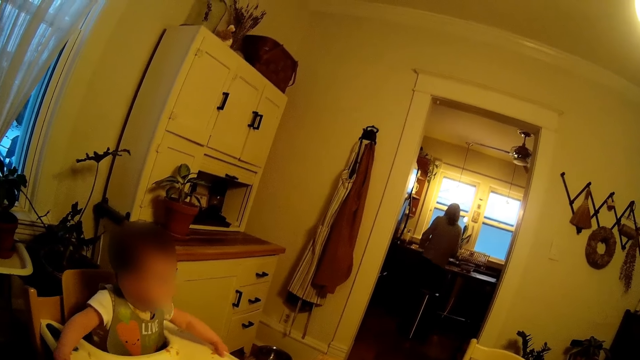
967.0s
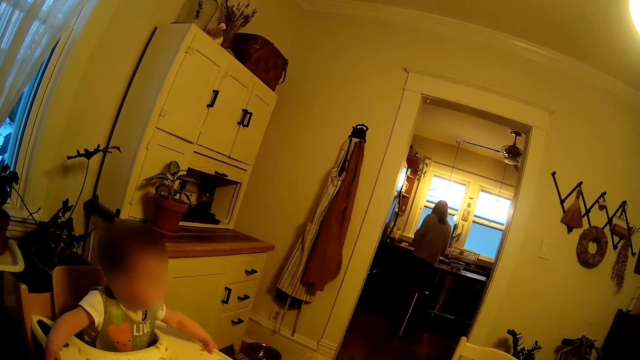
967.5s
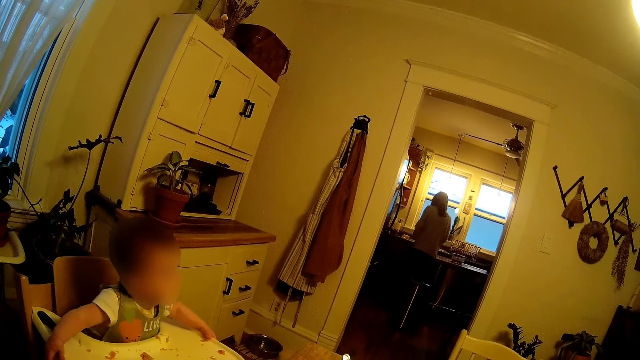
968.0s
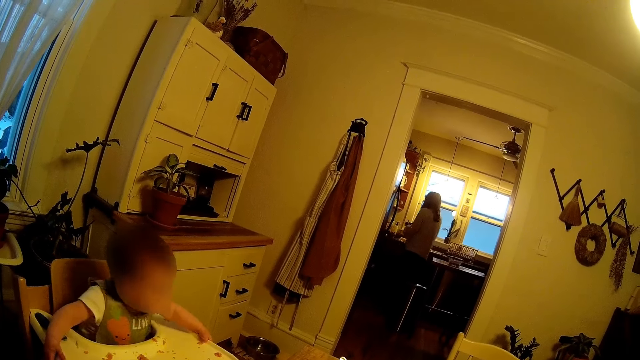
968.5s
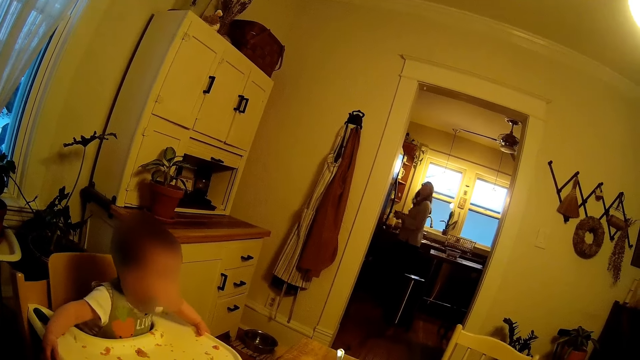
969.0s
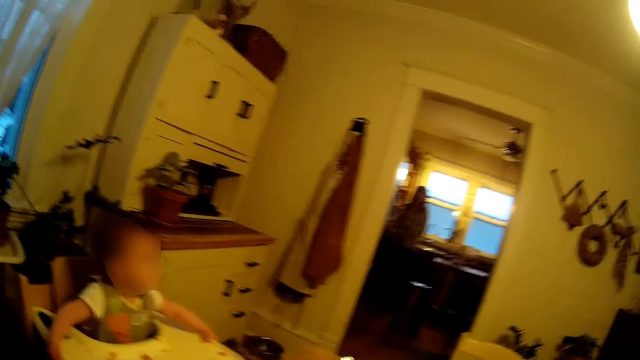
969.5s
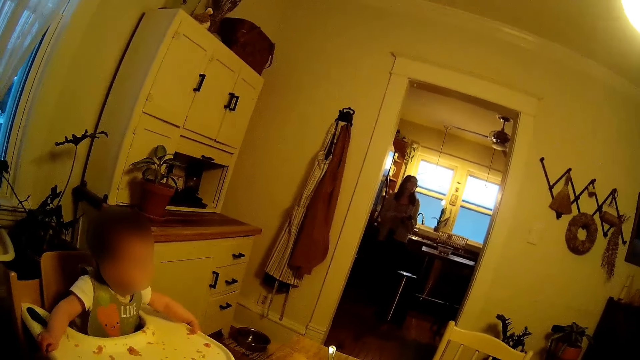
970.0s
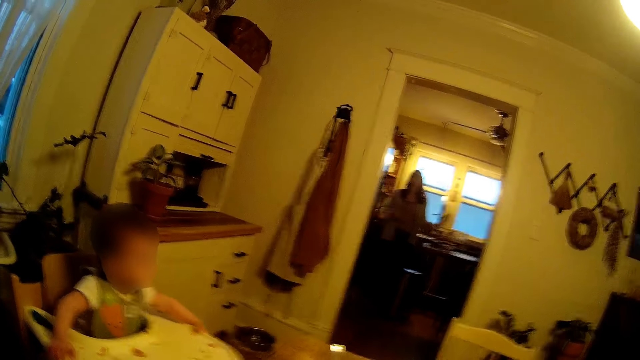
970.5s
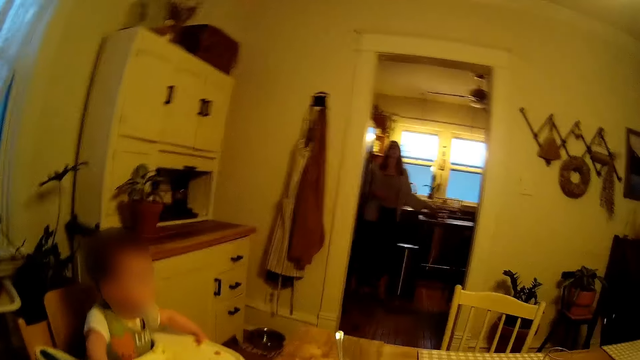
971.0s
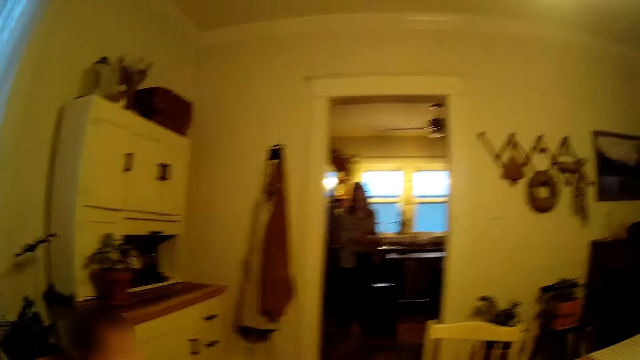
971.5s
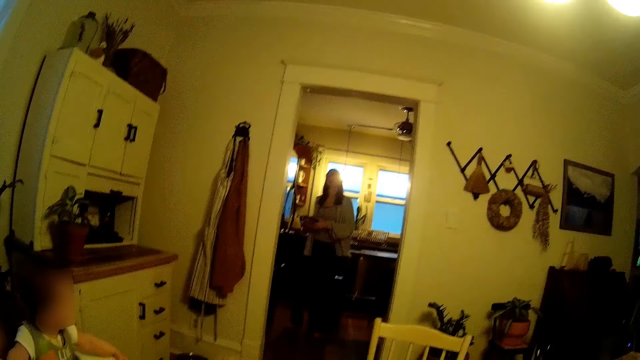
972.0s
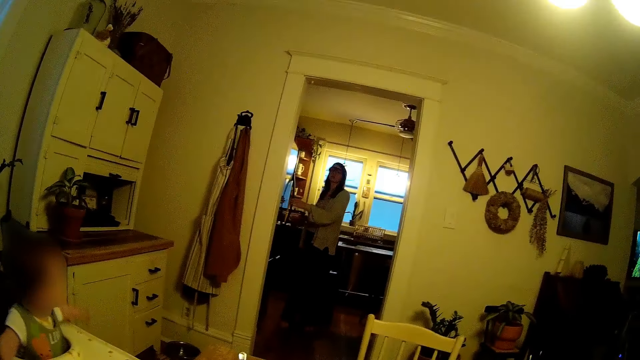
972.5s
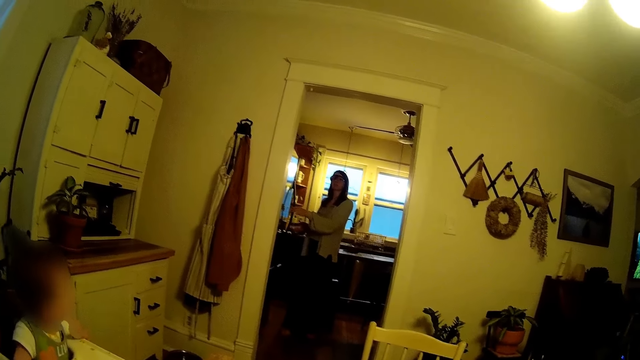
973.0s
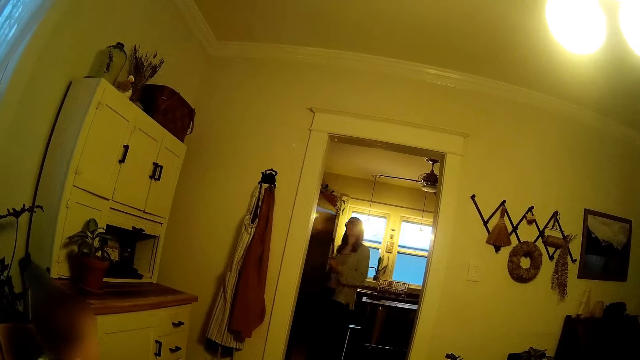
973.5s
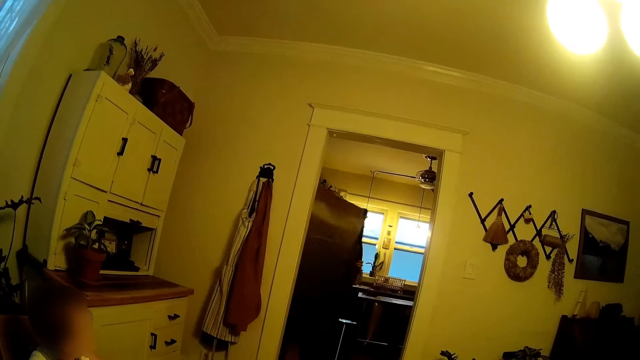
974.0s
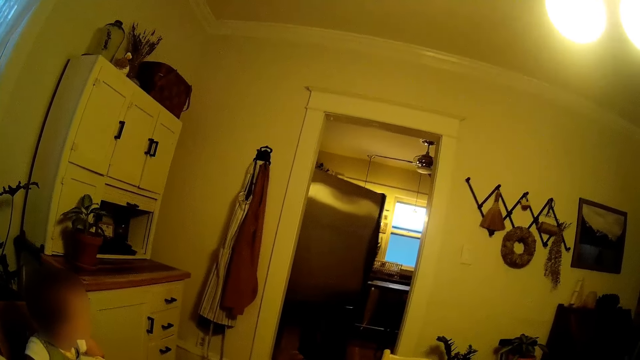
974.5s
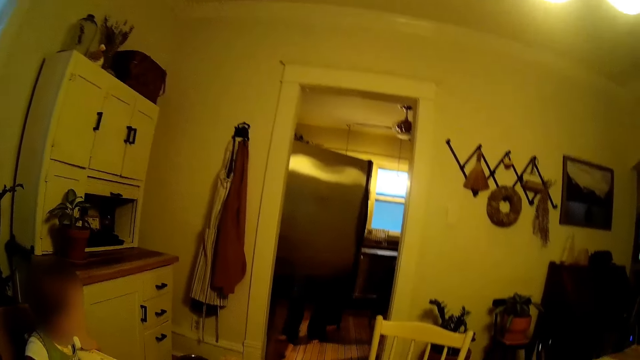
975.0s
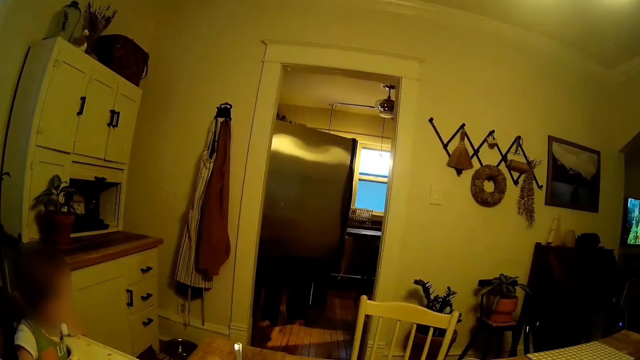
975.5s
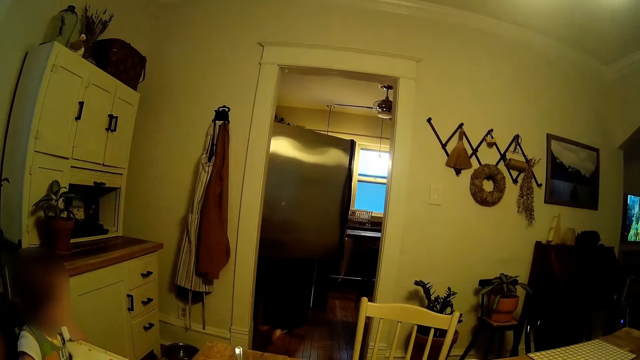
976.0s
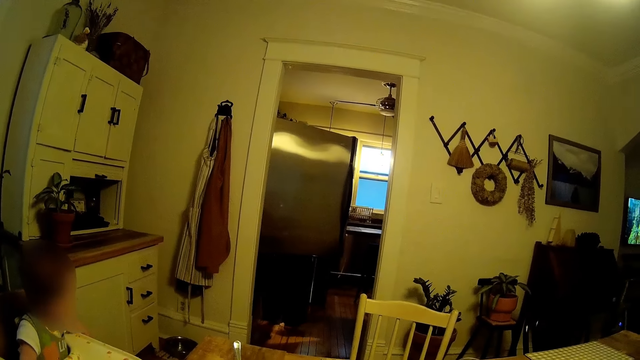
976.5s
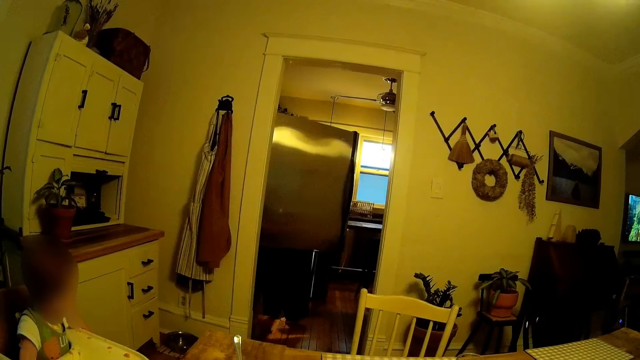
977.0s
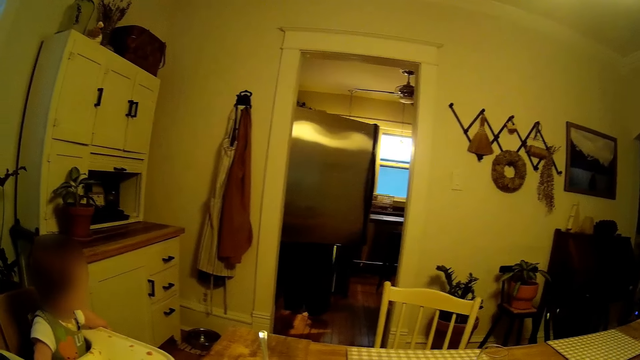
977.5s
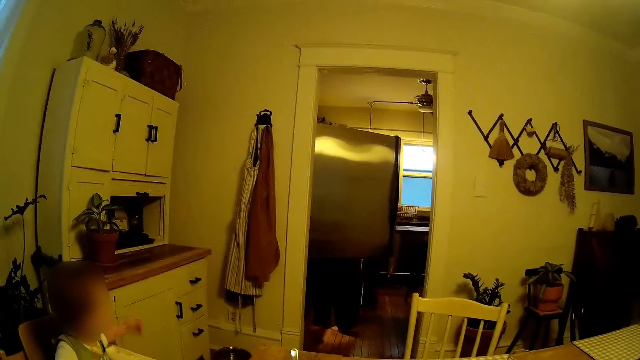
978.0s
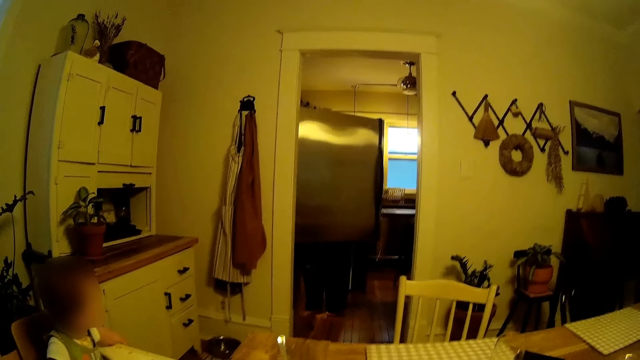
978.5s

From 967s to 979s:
The woman cleans her hands with a cloth and throws the cloth on the floor with her left hand. The woman opens a refrigerator with her left hand. She opens the refrigerator with her left hand again.

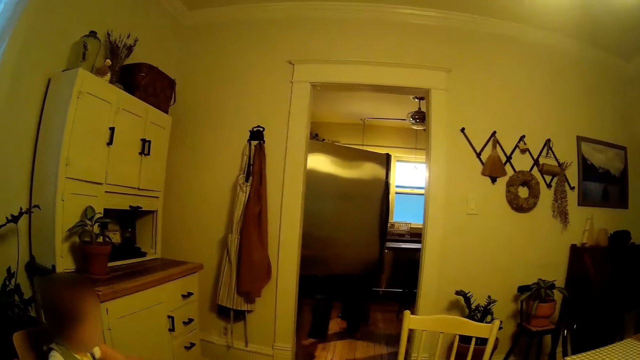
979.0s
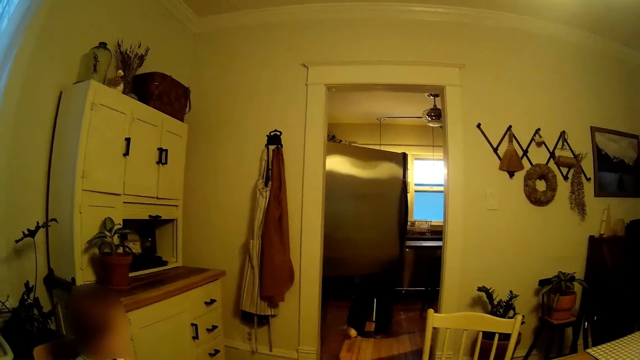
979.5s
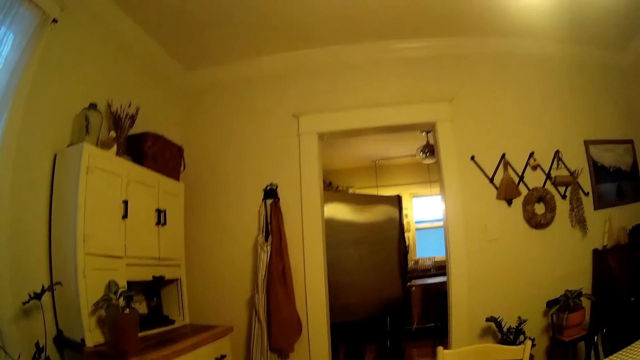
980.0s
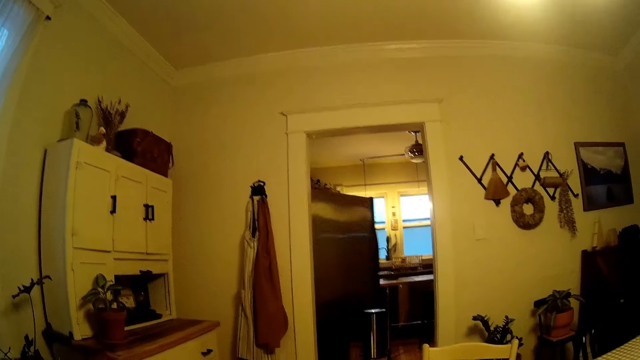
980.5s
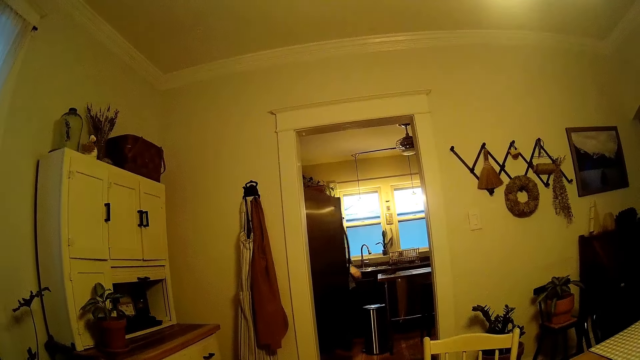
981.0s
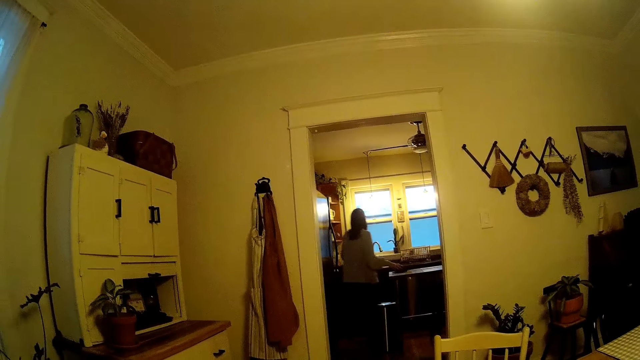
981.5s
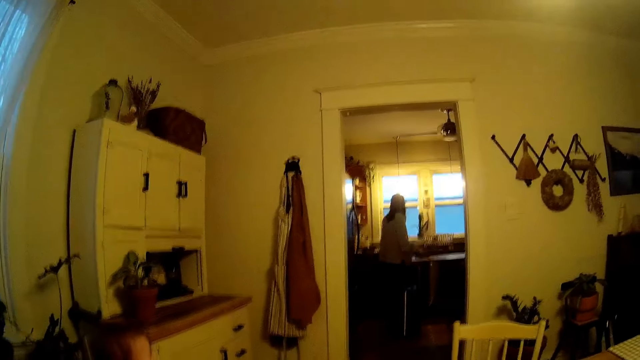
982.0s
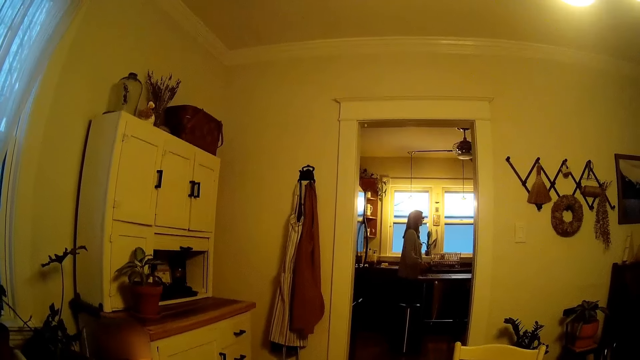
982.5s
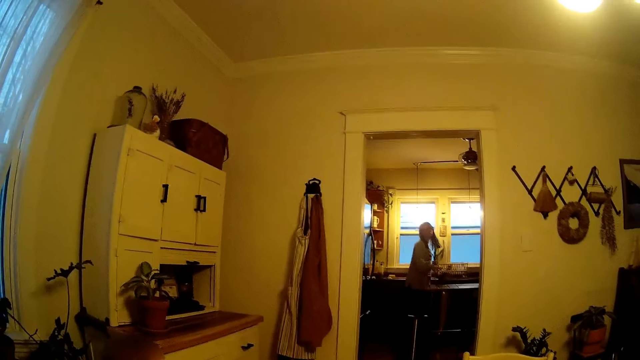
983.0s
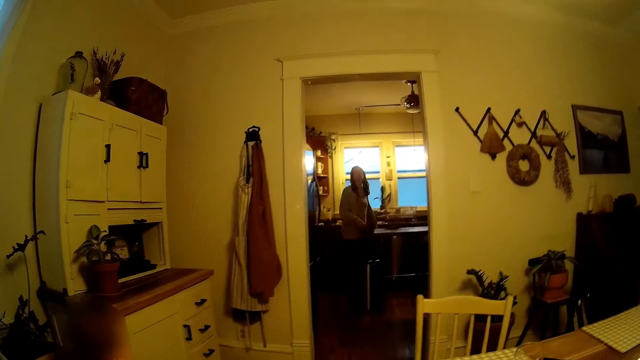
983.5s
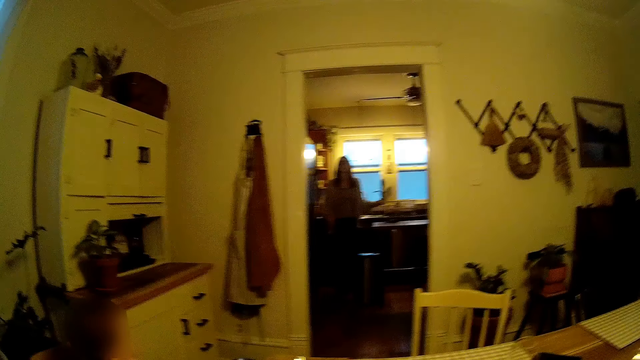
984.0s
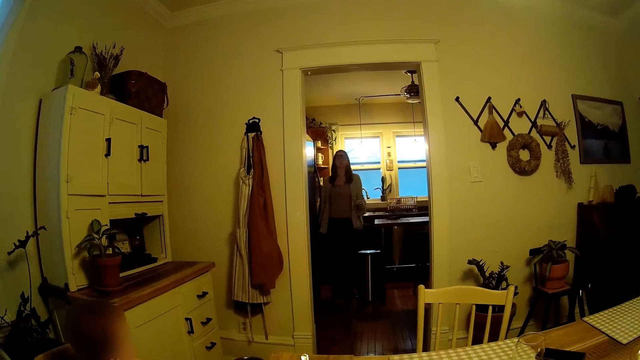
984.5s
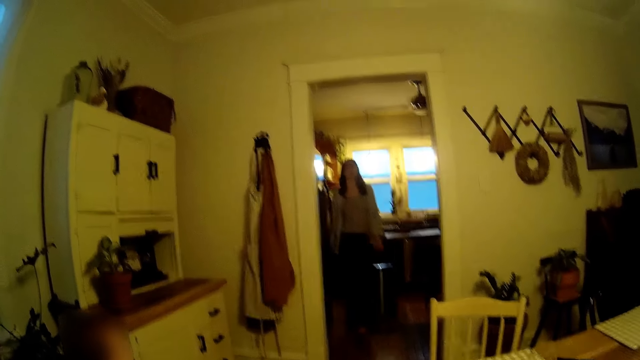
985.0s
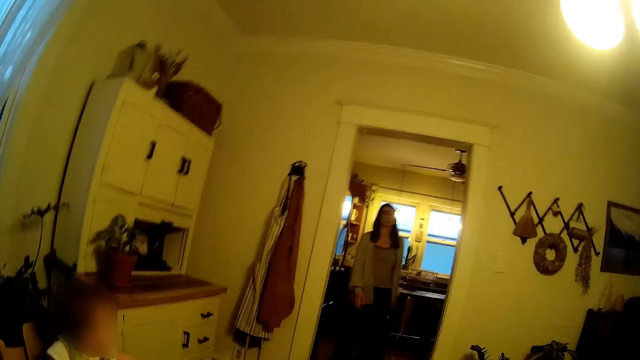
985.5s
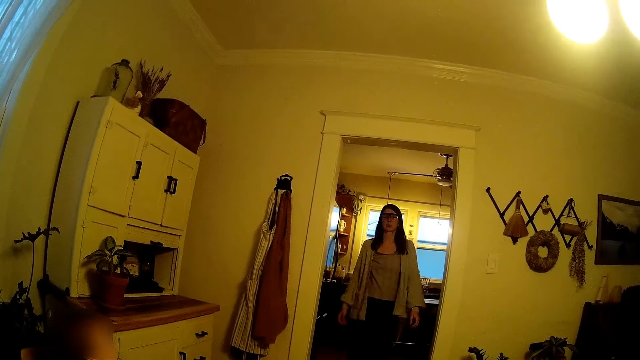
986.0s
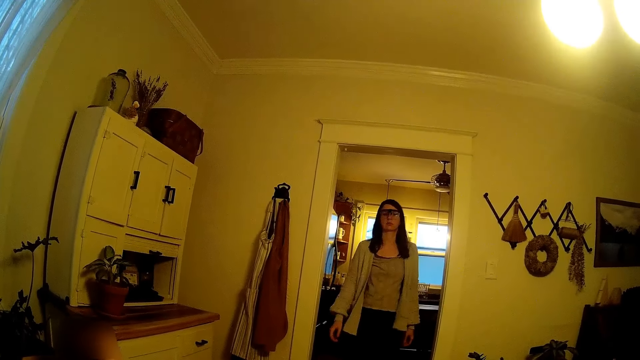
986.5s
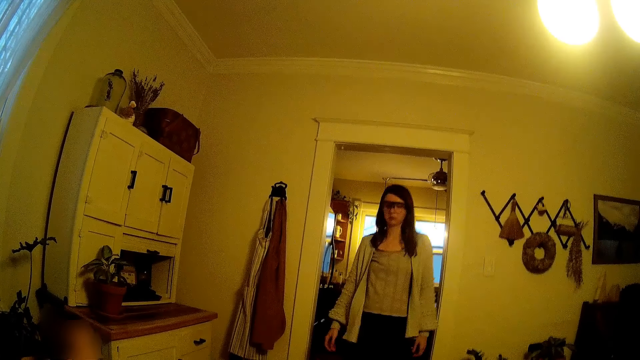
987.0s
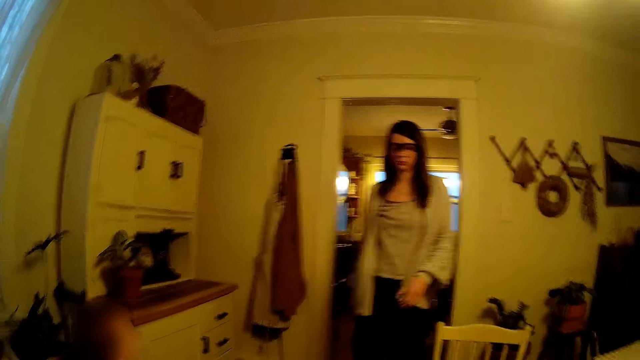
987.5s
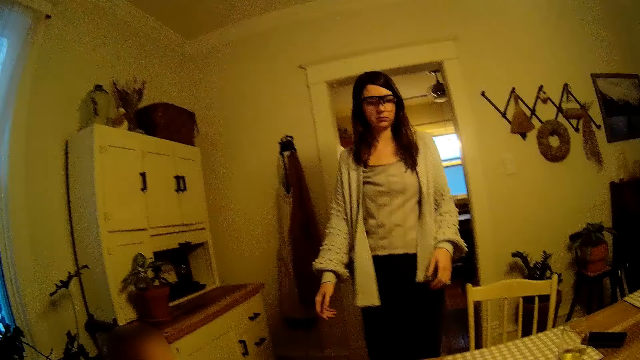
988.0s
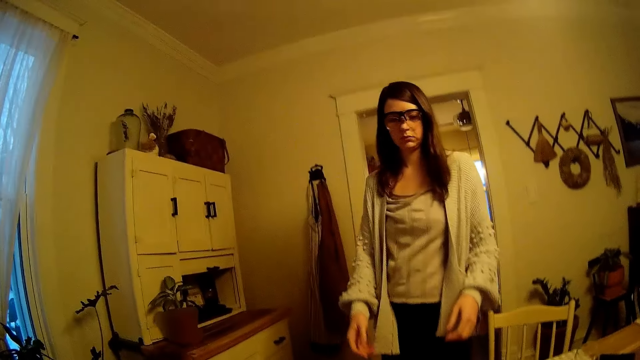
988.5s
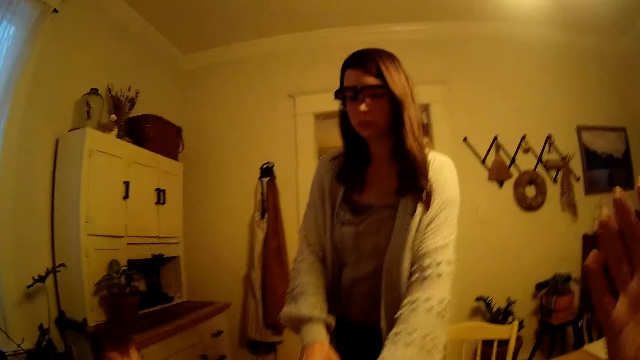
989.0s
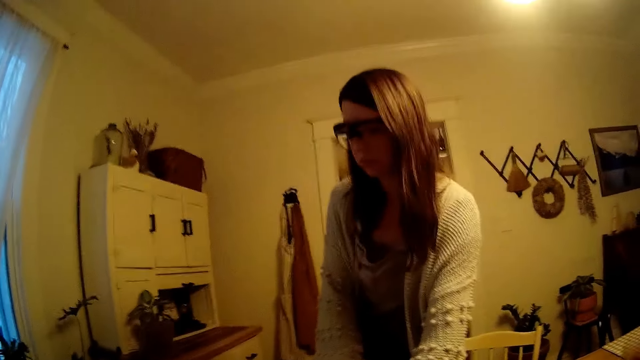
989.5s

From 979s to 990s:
The camera wearer interacts with a woman. The woman walks to the dining room.
